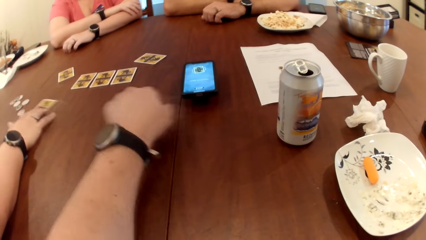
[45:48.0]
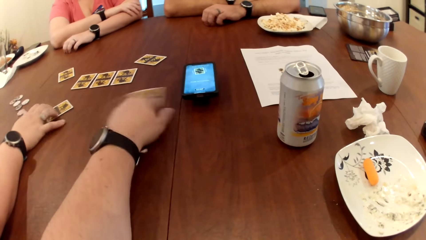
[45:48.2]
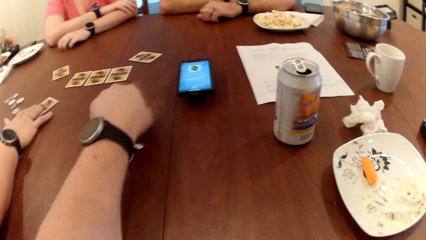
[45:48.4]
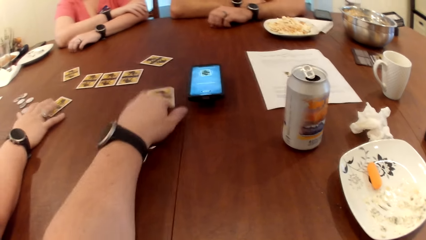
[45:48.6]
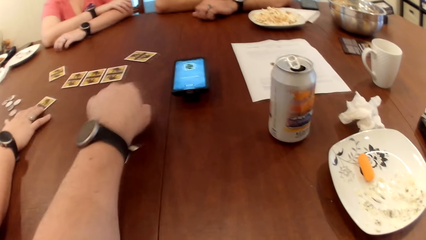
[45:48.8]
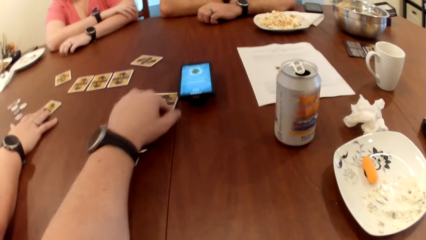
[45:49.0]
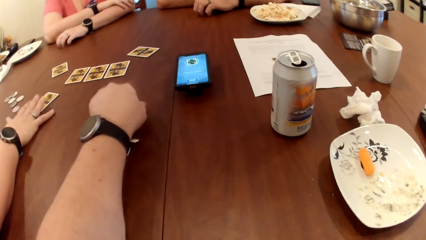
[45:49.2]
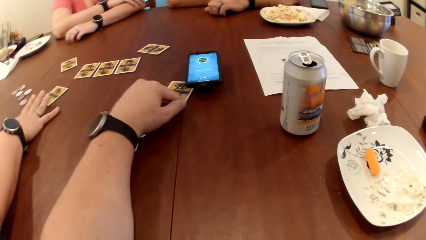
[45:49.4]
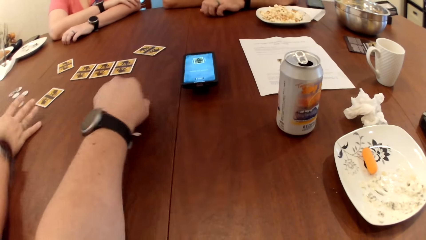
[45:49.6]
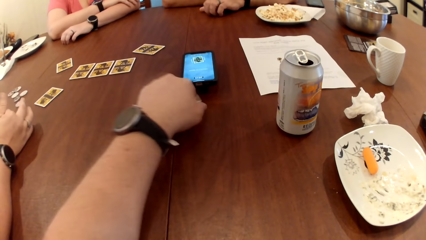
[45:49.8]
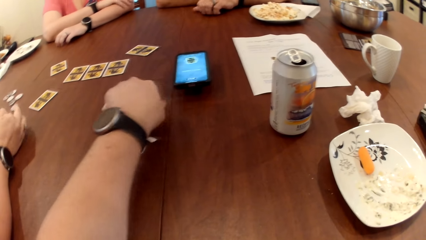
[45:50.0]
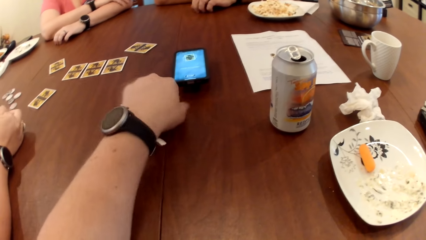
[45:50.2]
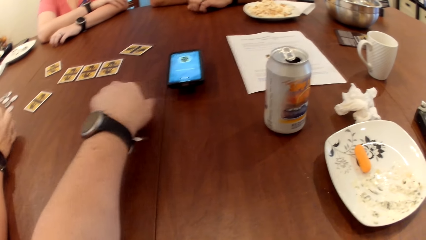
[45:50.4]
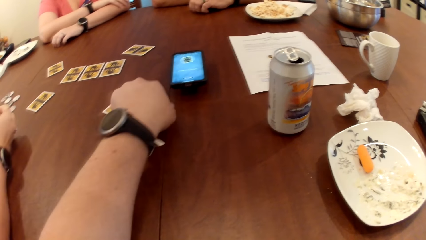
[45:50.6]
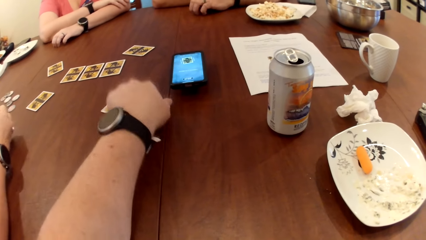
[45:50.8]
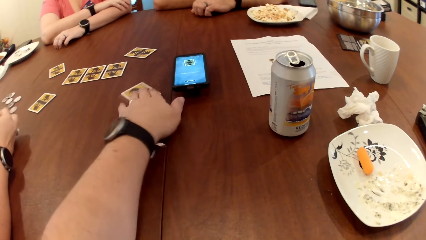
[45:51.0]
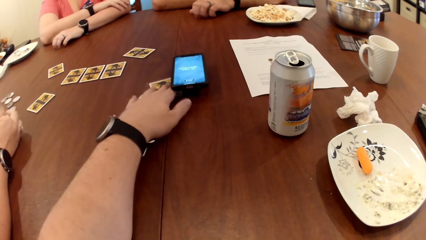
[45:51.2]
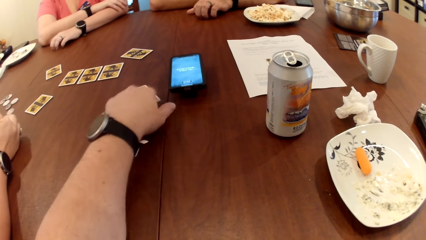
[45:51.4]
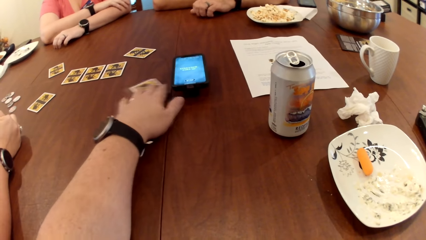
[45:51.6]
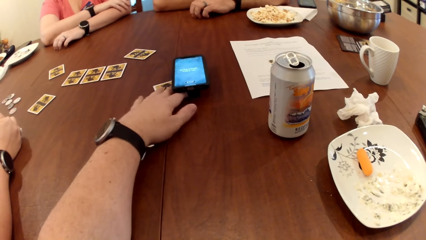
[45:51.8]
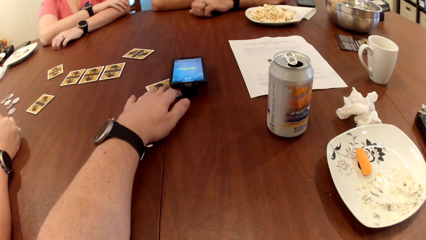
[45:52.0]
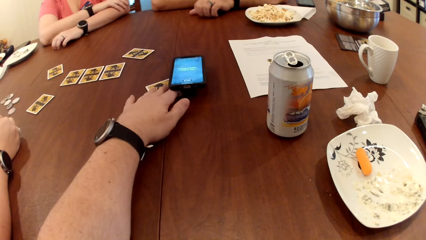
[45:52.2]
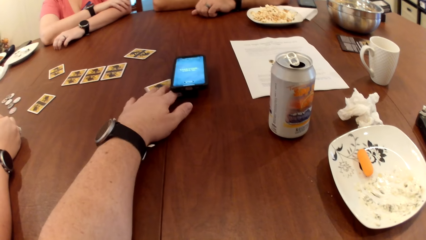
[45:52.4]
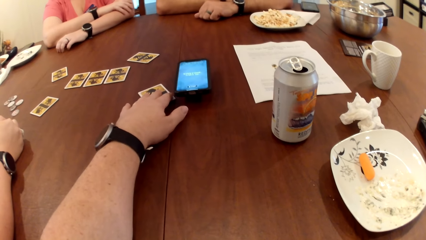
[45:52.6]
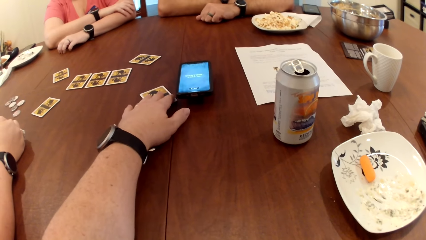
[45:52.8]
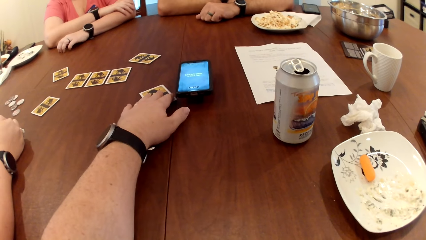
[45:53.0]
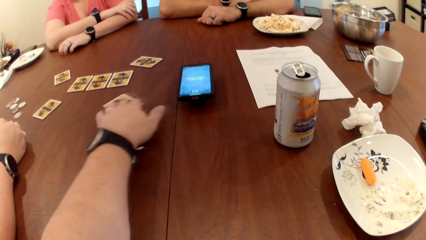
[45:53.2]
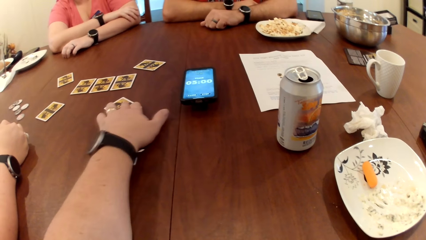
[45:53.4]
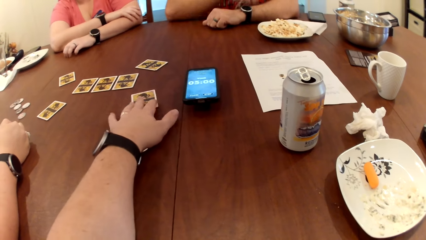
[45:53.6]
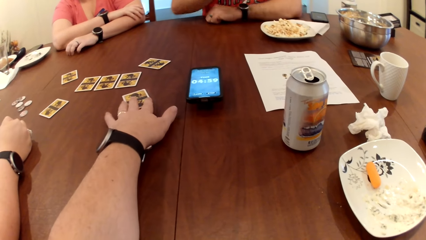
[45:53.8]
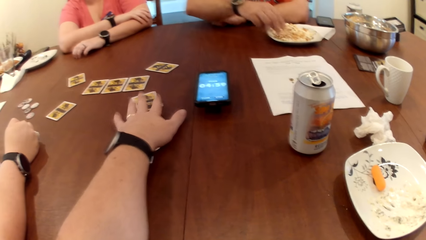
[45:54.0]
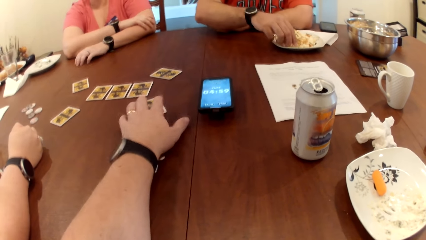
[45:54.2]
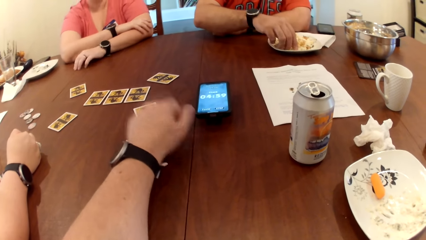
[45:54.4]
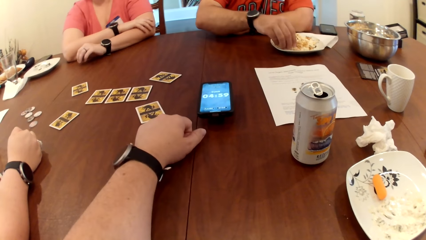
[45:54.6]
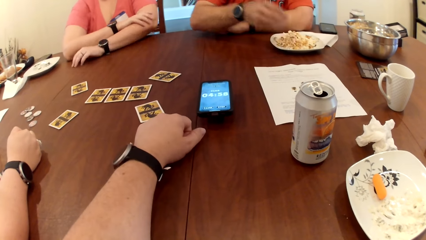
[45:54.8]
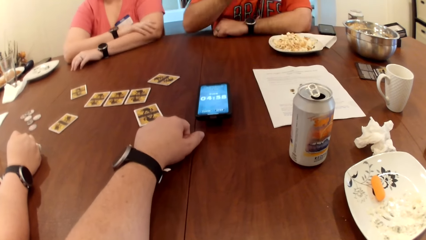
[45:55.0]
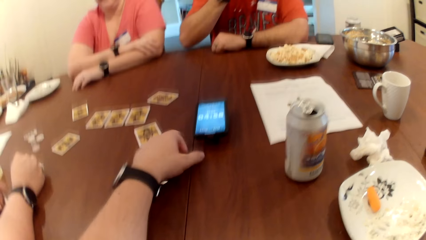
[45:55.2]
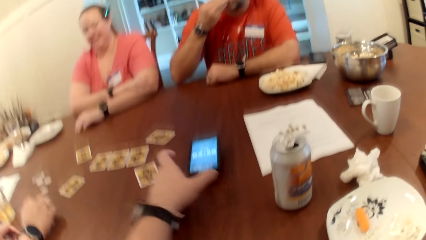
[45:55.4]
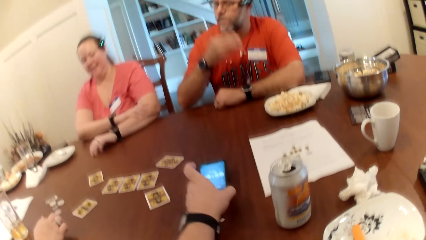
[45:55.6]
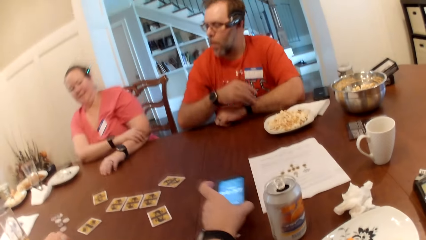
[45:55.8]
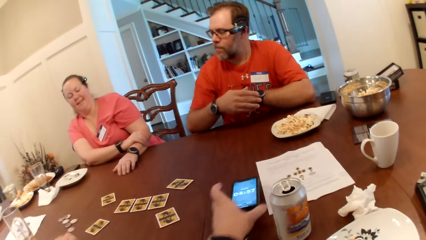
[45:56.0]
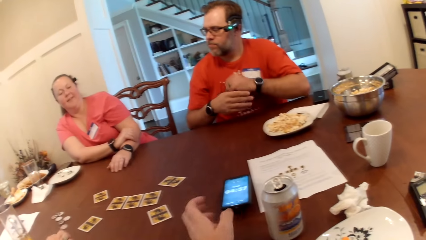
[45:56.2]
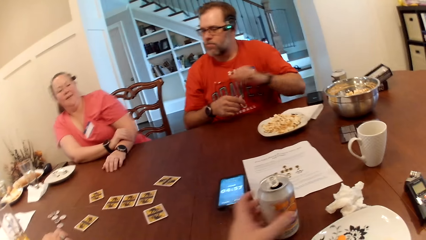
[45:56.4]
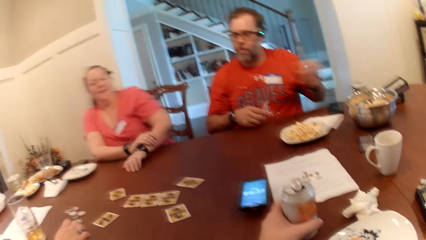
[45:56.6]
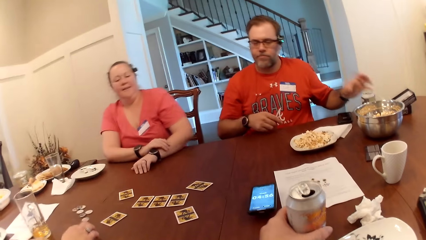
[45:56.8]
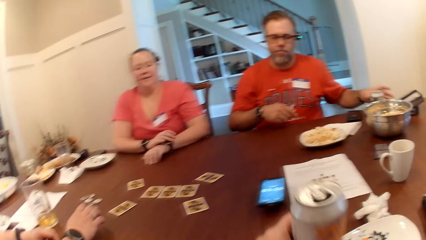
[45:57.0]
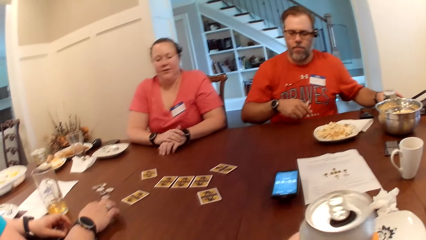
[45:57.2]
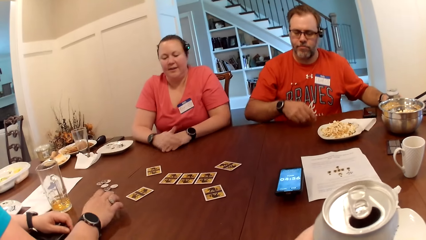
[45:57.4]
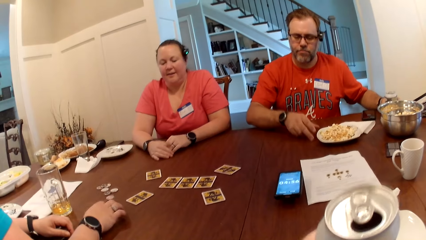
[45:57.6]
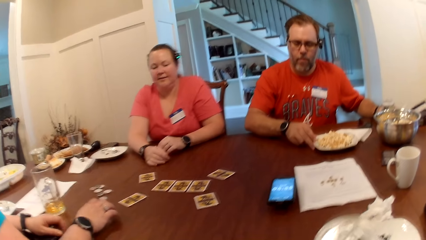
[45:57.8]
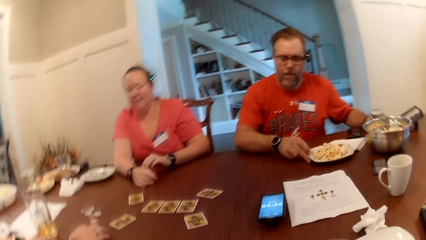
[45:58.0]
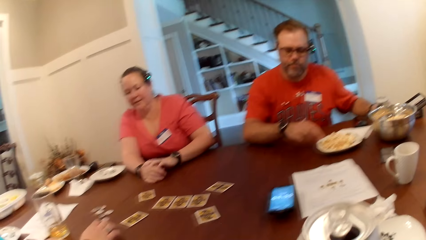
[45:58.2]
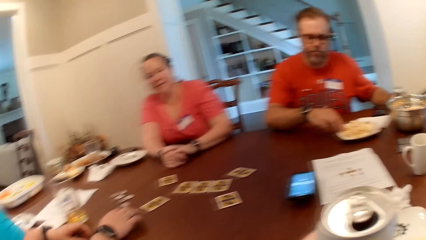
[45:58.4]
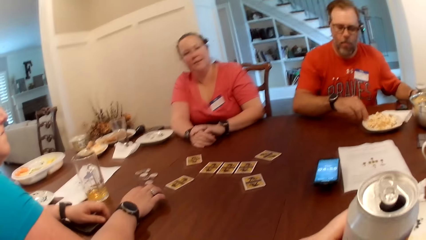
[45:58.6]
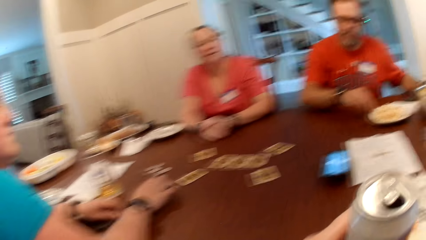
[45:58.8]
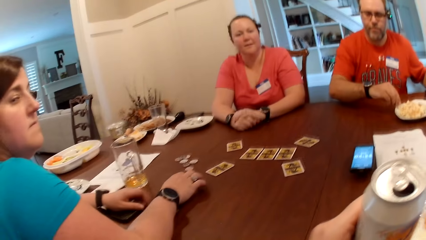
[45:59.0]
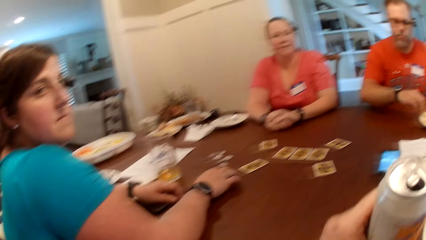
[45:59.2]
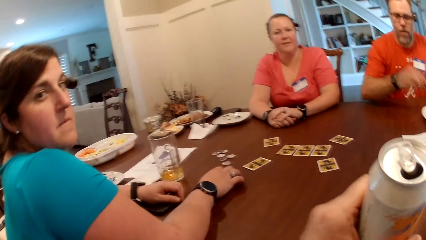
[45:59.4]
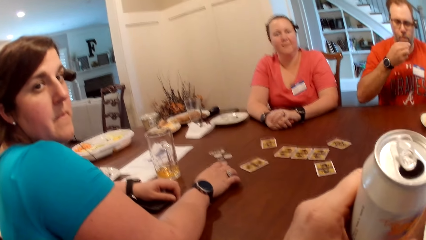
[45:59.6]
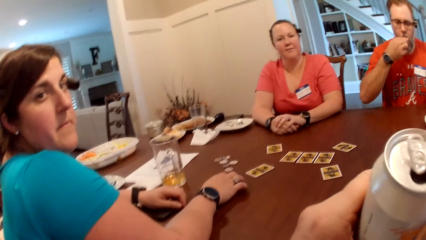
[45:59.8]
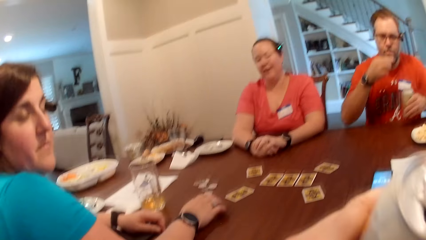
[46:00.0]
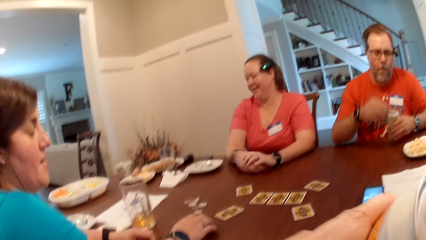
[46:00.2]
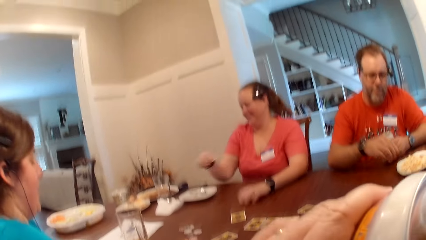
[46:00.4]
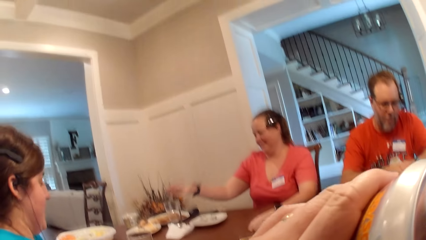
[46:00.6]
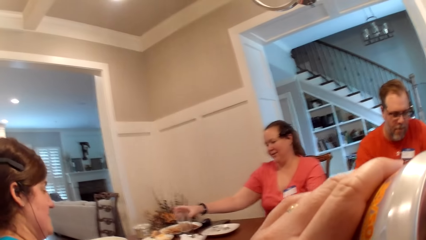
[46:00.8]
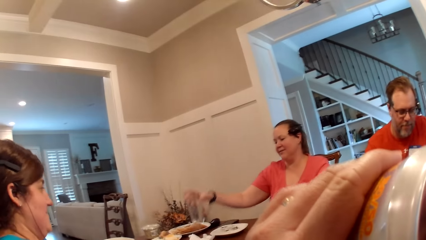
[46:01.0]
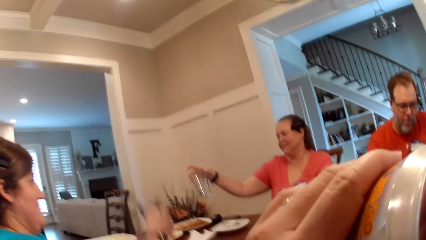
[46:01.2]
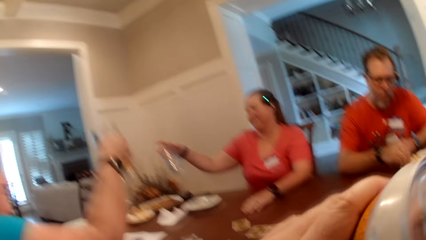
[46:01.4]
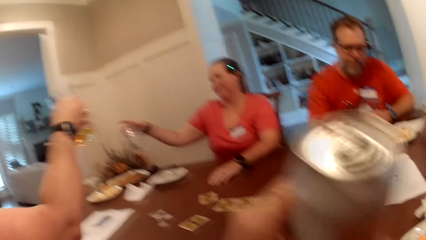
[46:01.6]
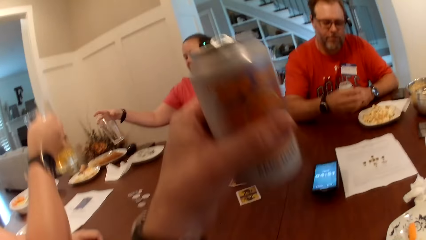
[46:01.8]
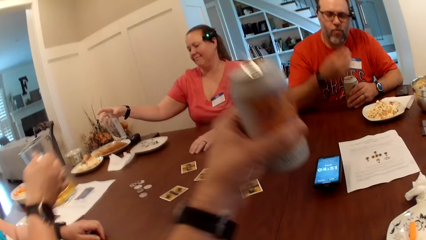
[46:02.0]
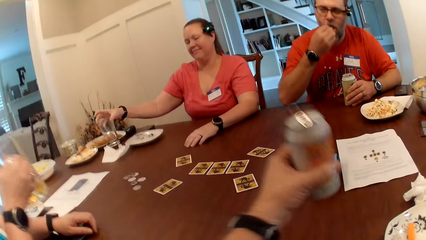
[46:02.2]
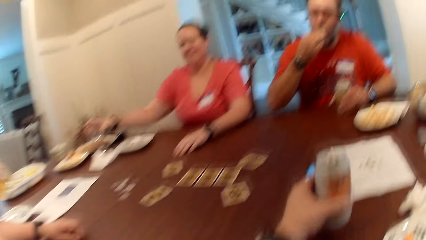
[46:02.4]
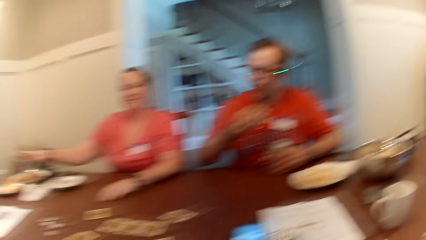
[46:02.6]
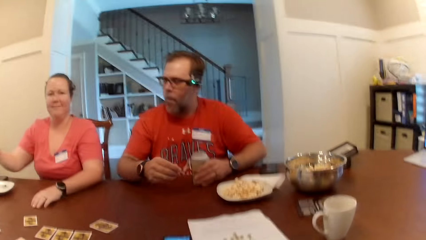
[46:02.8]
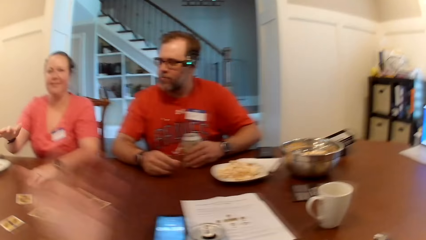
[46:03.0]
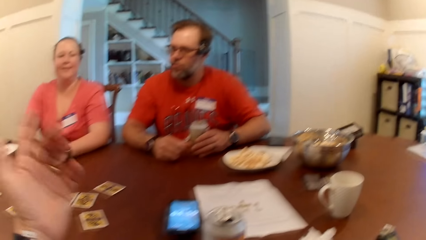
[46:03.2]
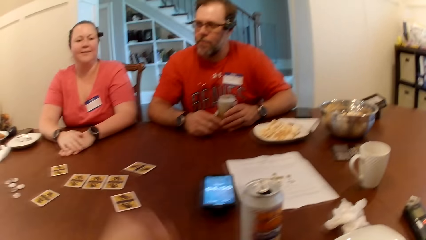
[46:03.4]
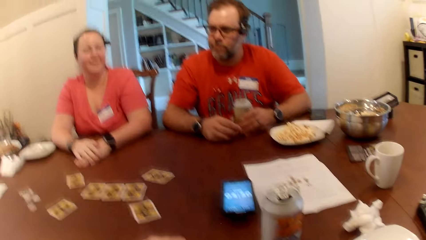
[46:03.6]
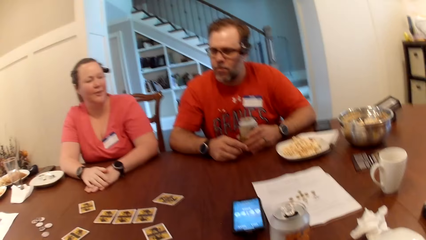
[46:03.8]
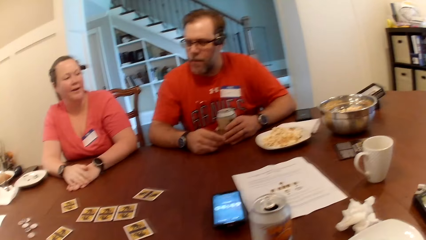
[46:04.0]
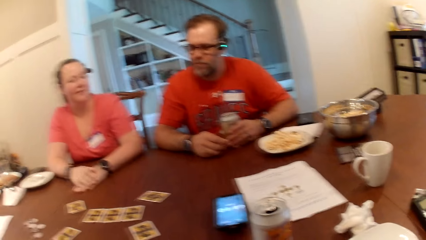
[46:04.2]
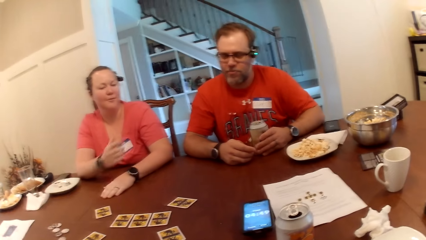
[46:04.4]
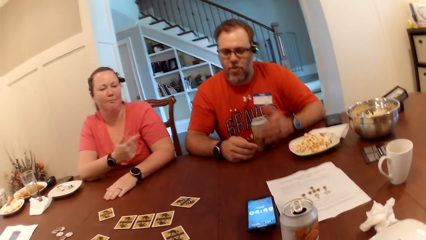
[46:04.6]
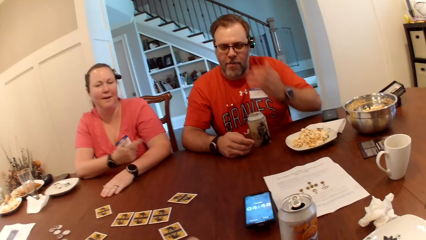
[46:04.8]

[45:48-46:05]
The man picks popcorn from a plate on the table with his right hand and eats the popcorn in his right hand. The camera wearer moves a phone on the table with his left hand. He picks the can drink on the table with his left hand. The man touches the can drink on the table with his left hand. The man moves the plate on the table with his right hand. The camera wearer speaks to everyone at the table. The man picks popcorn from the plate on the table with his right hand and eats the popcorn in his right hand. The camera wearer drinks the can drink in his left hand. The man picks popcorn from the plate on the table with his right hand. A woman picks a glass cup on the table with her right hand. Another woman picks a glass cup on the table with her right hand. The first woman holds the glass up. The other woman holds the glass up. The camera wearer holds the drink up. The man eats the popcorn in his right hand. The first woman drops the glass cup on the table with her right hand. The camera wearer drops the can drink on the table with his left hand.
